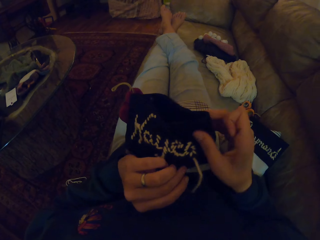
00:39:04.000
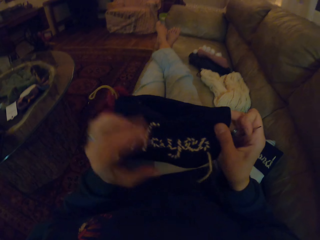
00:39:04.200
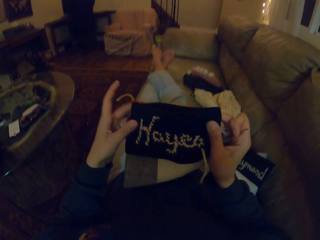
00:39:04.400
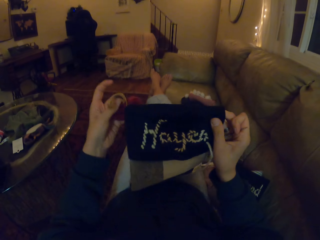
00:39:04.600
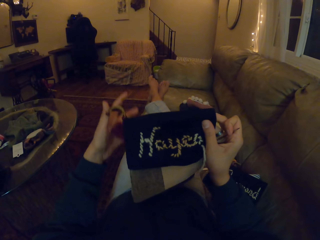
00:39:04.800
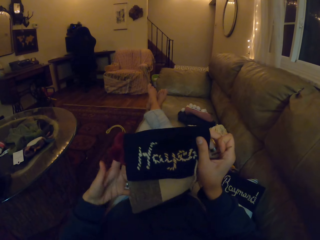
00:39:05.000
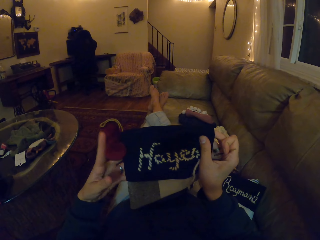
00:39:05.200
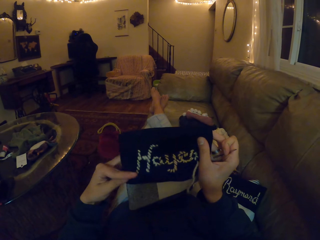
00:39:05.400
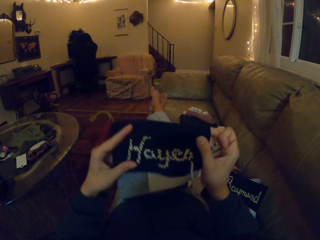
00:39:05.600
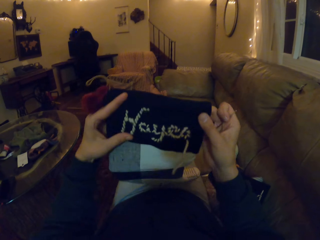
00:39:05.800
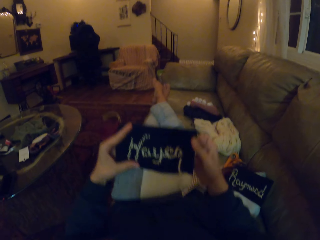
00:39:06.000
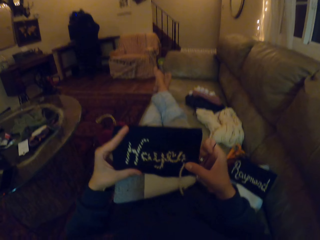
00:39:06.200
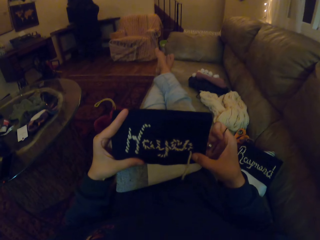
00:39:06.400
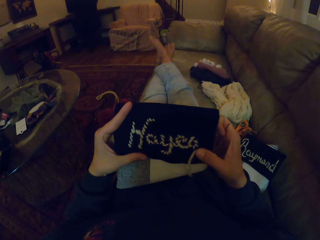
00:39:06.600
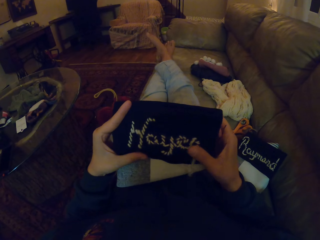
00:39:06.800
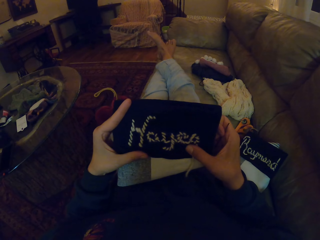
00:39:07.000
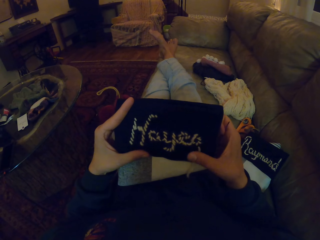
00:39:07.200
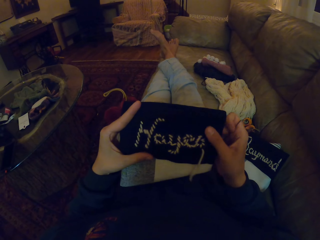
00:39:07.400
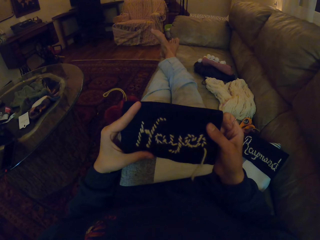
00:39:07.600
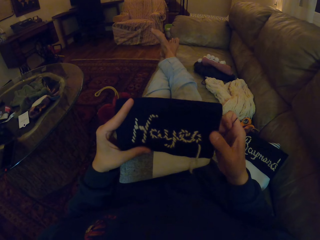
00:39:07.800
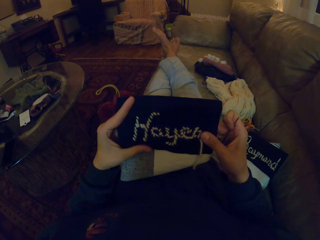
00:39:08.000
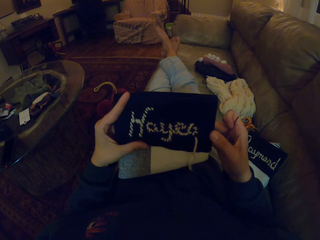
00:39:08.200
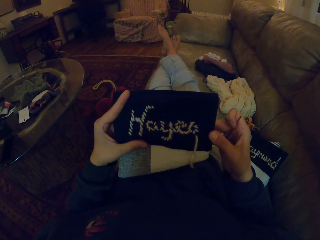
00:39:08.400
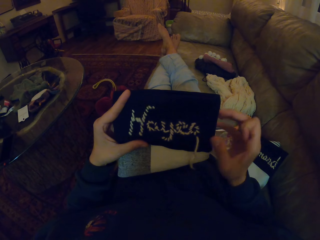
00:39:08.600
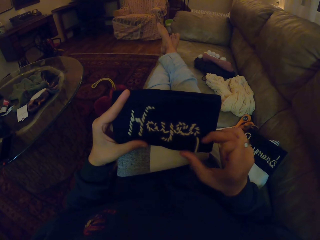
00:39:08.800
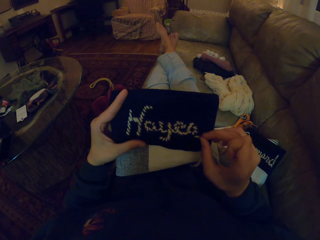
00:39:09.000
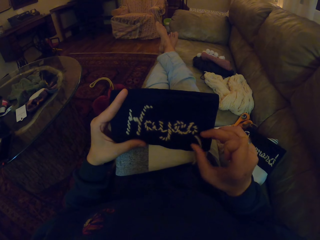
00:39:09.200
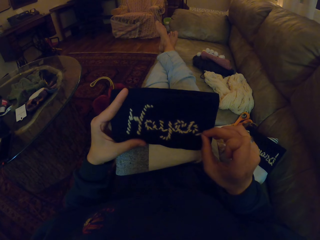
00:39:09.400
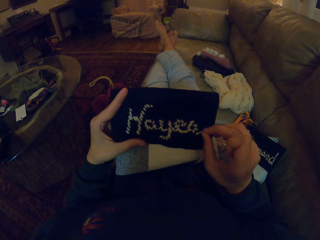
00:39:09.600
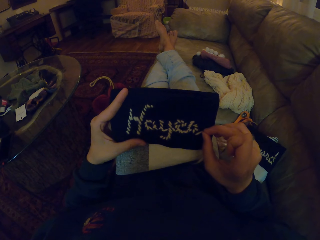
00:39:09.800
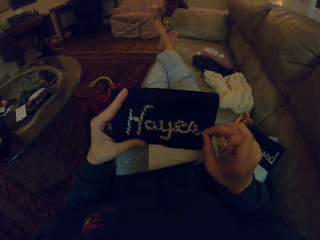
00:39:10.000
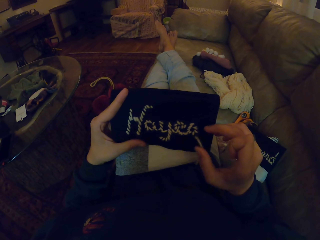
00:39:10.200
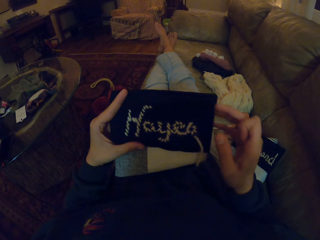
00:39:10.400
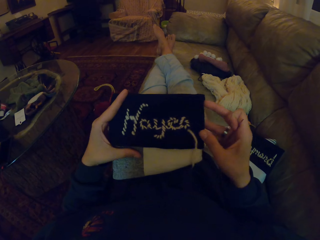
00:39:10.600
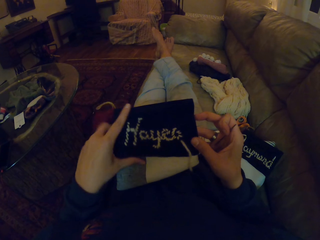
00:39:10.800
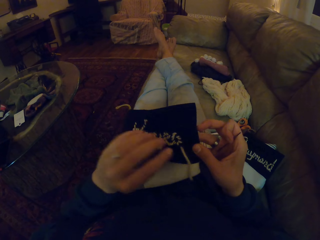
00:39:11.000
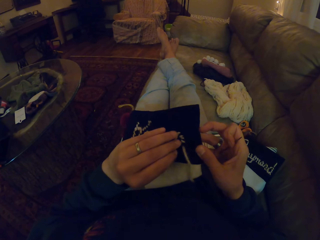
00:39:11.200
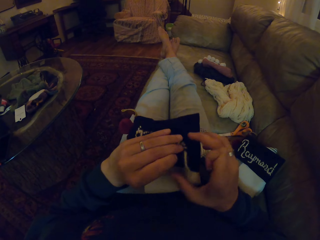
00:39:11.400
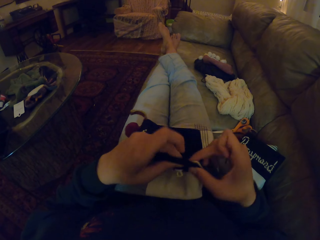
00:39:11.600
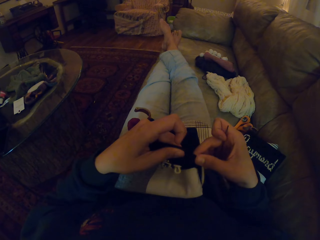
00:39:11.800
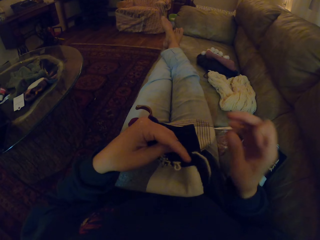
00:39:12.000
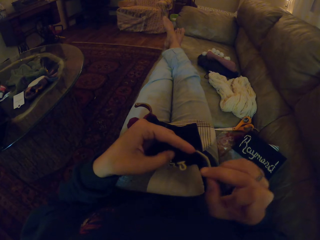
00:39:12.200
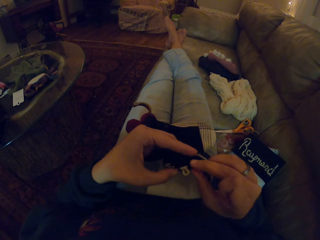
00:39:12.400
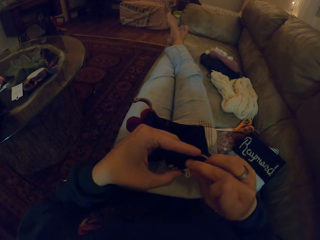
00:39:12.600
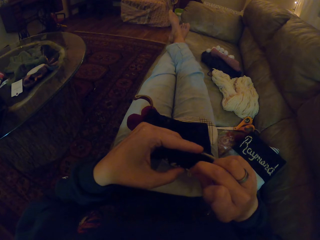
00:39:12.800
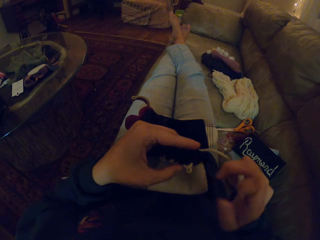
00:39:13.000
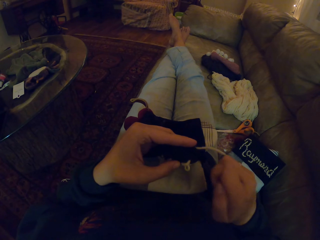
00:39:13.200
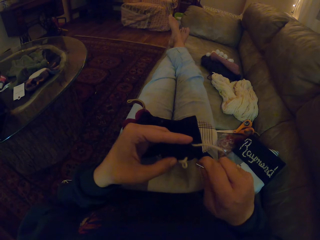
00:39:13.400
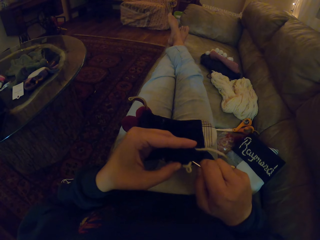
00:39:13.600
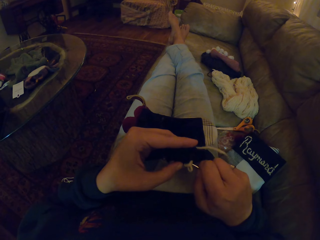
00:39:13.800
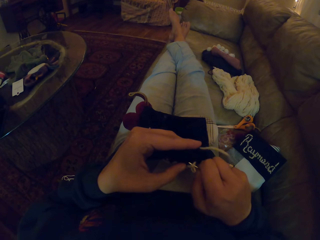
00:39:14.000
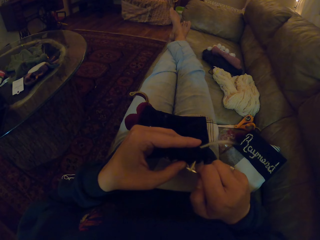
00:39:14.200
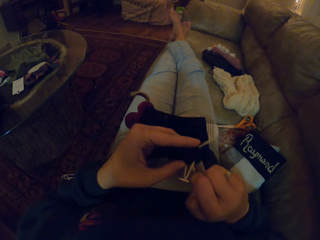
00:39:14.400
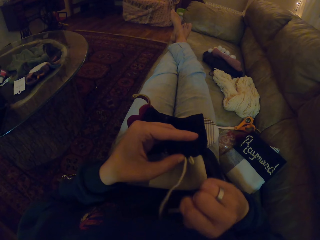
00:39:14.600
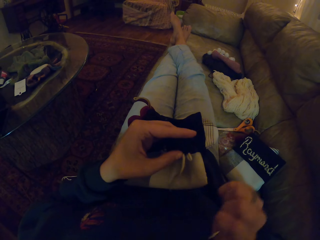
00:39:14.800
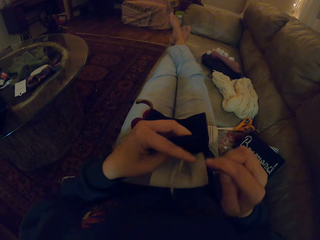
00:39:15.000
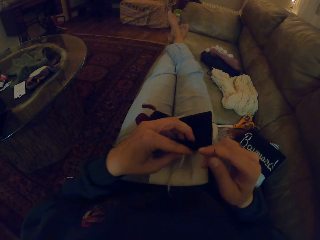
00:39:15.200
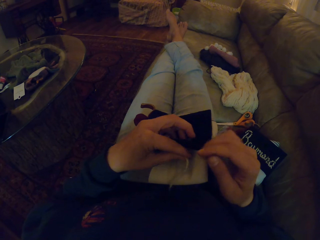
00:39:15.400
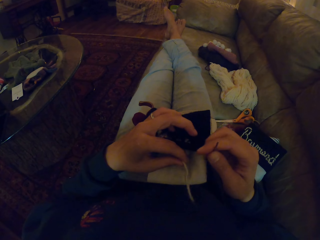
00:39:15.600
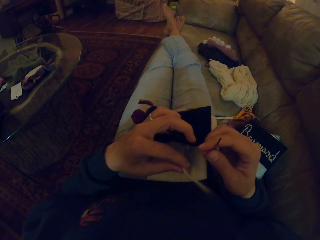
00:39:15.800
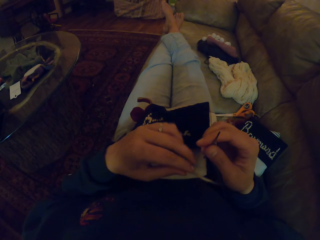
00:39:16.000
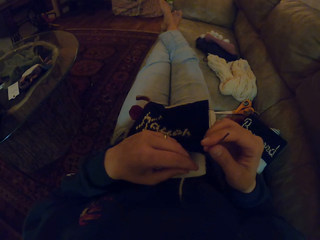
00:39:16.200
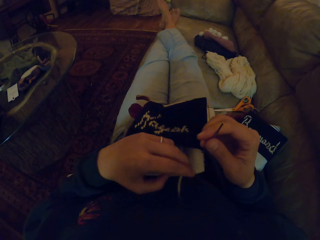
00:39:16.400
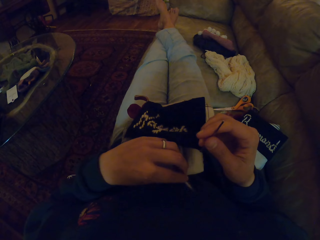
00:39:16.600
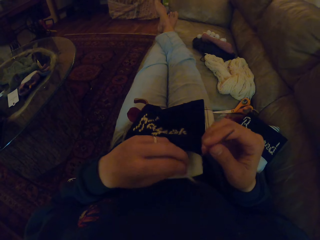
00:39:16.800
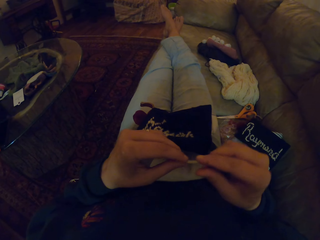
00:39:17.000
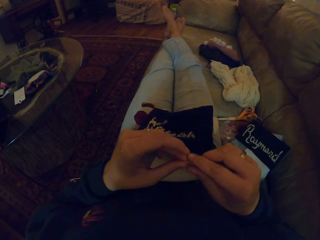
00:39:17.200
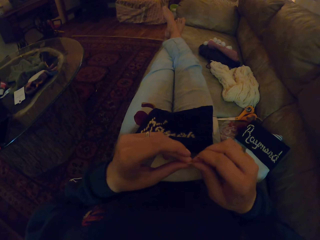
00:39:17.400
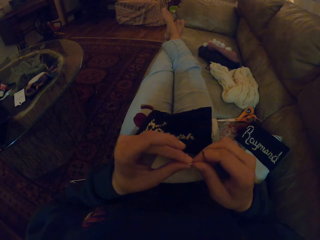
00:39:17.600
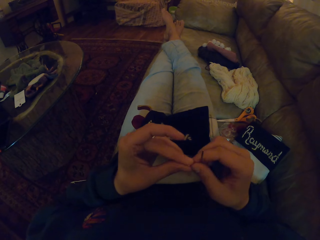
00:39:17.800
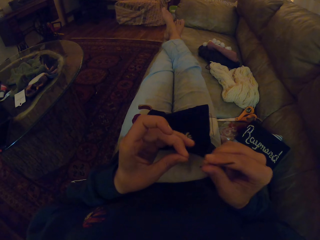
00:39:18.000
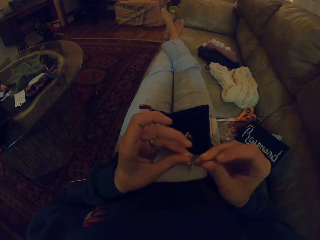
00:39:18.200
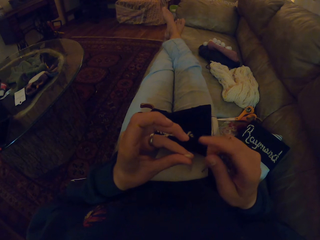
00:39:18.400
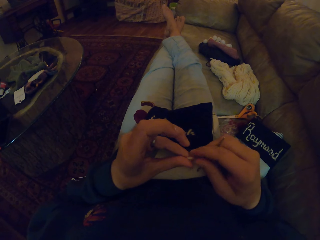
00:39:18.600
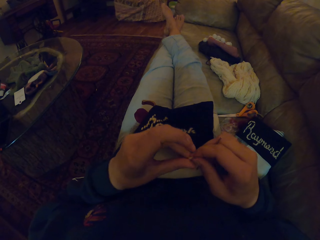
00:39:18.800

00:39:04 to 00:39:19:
The camera wearer looks at the fabric. They lift up the socks. They pull the thread on the socks. They pull the thread from the fabric.

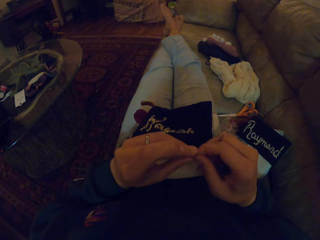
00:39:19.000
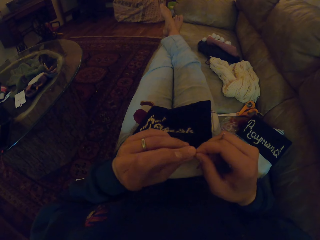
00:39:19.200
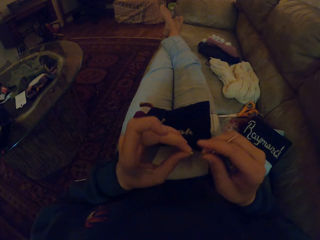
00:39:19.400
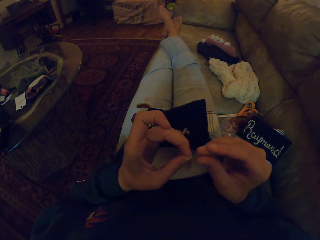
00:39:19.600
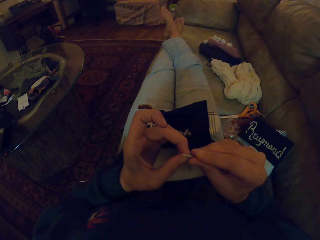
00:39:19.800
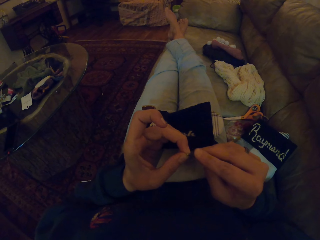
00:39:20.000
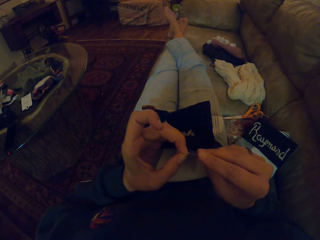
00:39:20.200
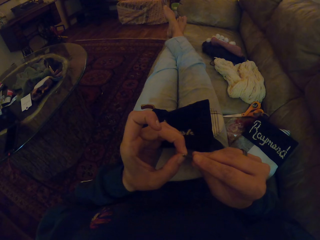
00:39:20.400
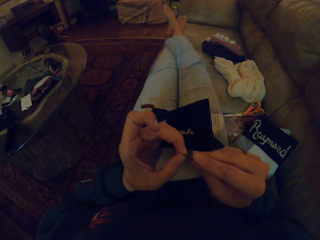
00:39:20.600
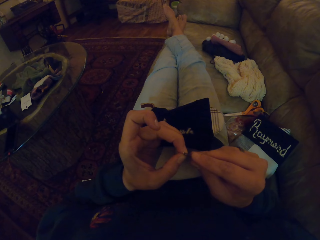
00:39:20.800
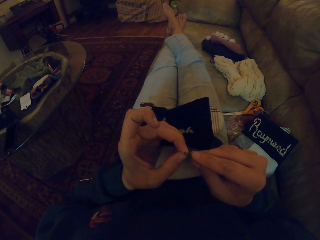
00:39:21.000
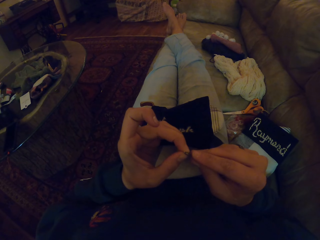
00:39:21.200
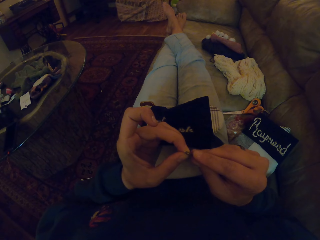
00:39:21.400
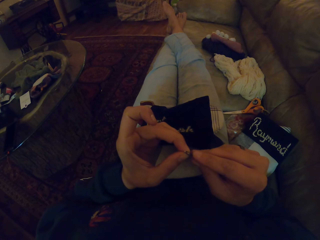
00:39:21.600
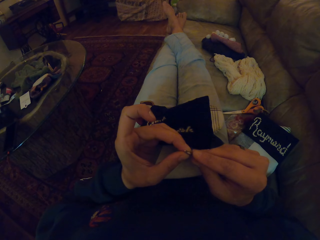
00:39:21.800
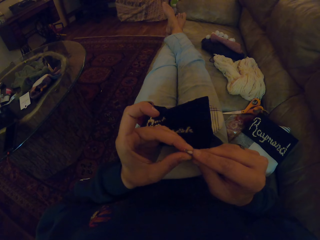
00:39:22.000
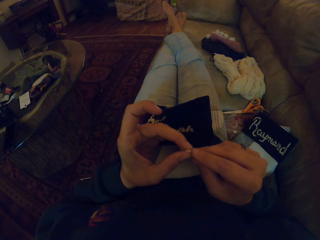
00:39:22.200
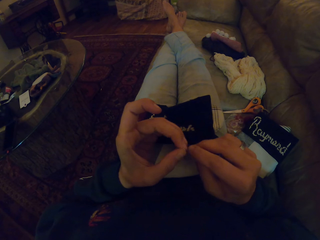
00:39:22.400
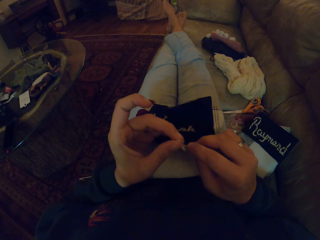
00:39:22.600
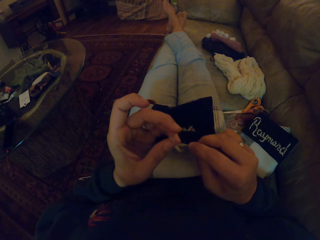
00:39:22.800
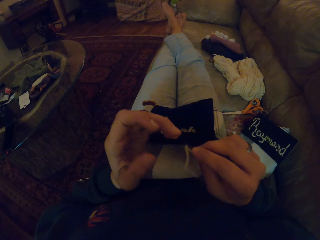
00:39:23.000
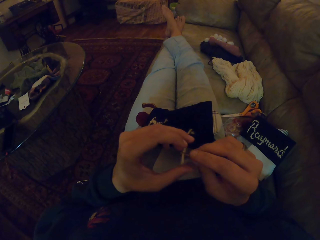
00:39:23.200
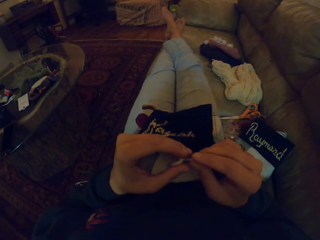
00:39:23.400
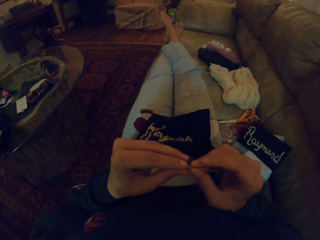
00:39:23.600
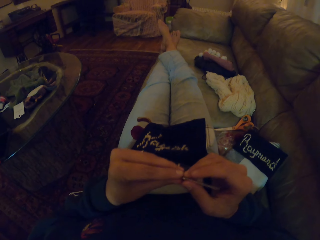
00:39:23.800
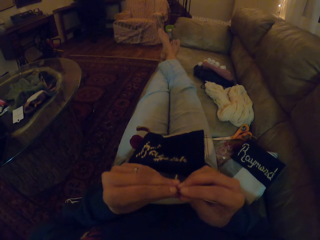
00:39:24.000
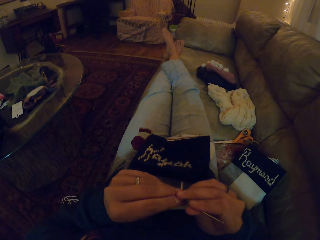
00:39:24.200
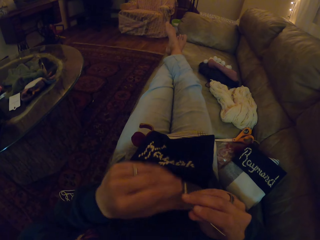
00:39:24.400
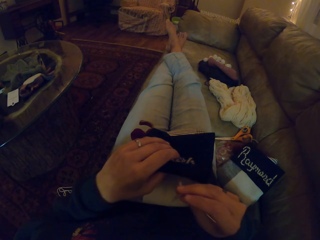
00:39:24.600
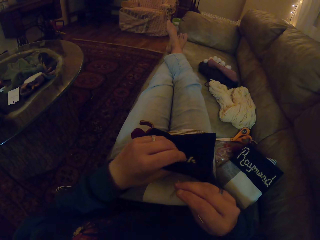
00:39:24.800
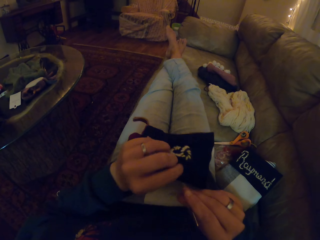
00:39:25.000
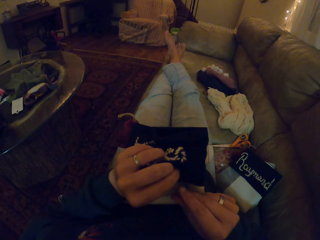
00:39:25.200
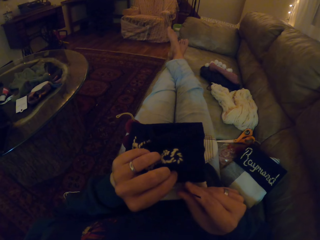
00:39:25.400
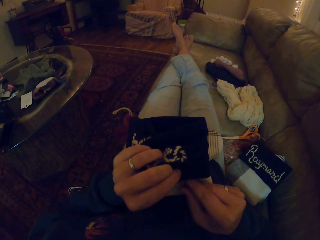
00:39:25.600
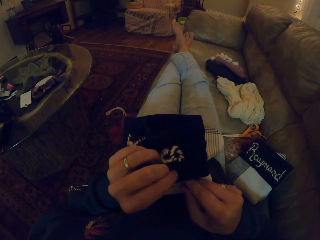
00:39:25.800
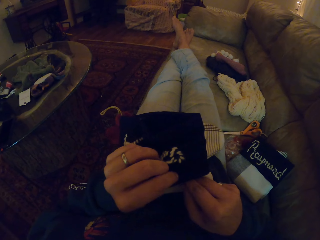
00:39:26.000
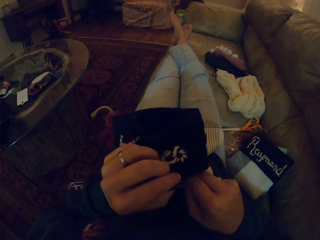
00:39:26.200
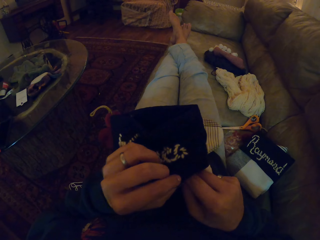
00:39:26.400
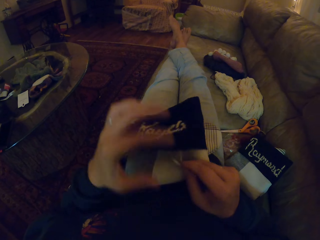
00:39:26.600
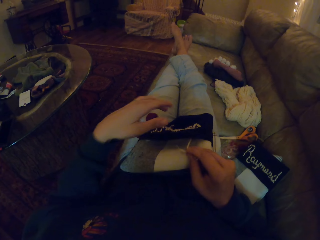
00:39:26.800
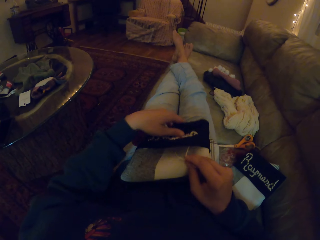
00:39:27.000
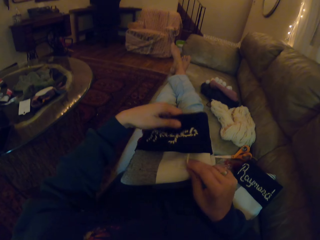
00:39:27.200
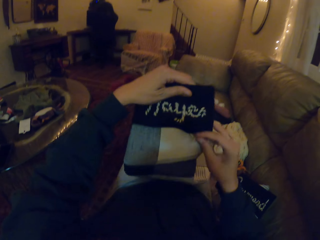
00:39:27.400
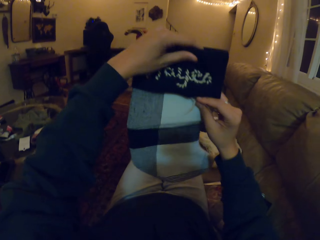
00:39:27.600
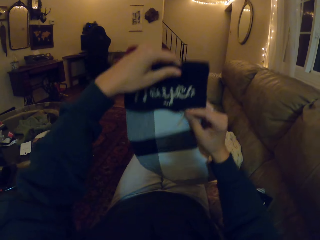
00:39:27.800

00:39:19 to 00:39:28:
The camera wearer puts the thread in the needle.
